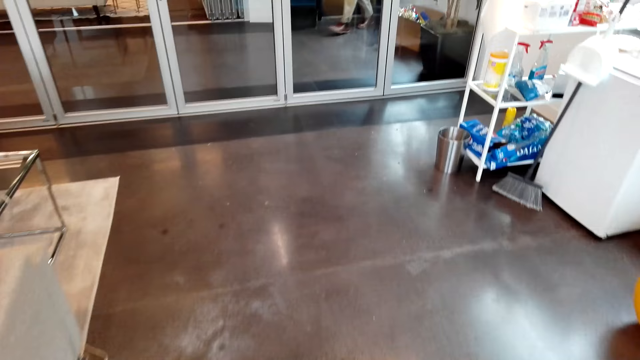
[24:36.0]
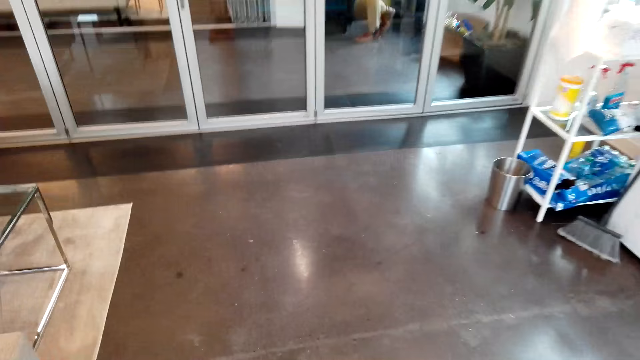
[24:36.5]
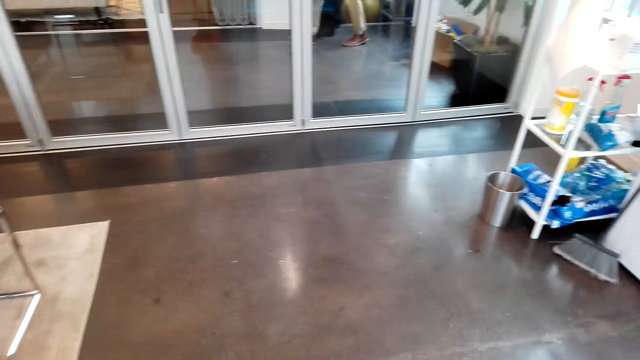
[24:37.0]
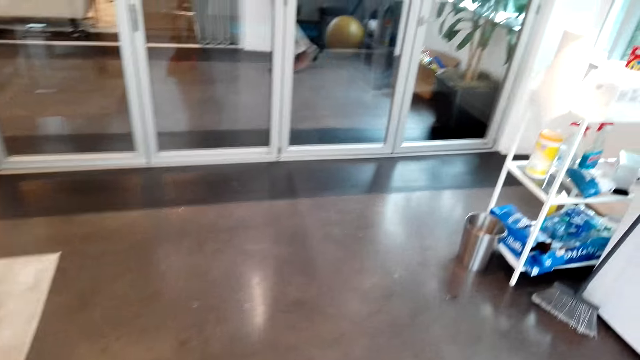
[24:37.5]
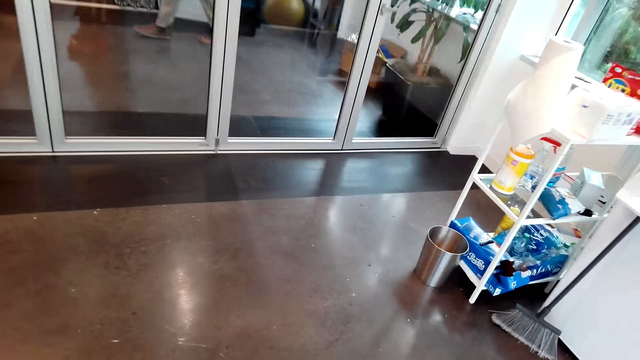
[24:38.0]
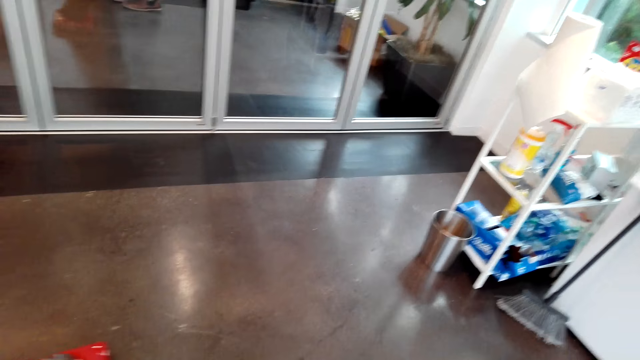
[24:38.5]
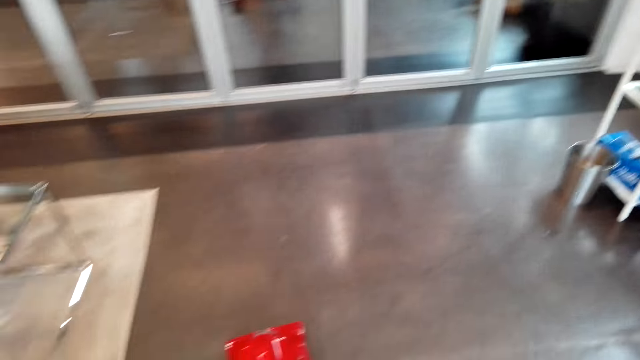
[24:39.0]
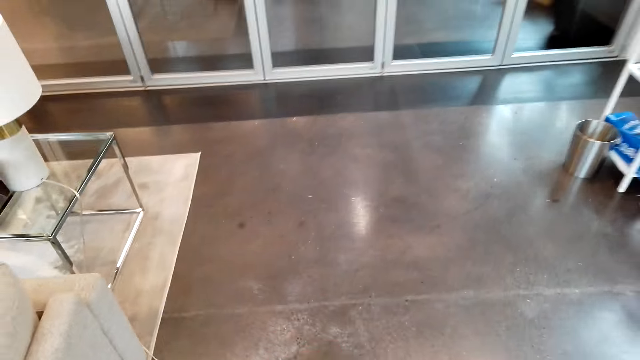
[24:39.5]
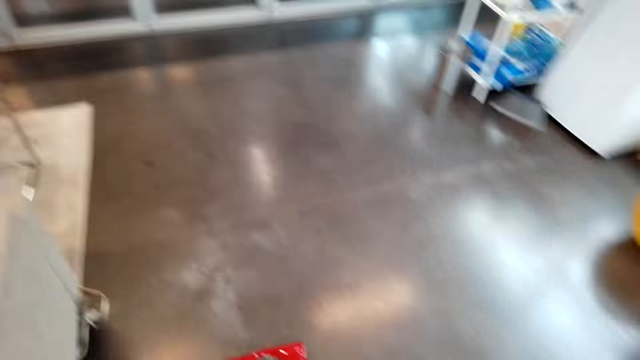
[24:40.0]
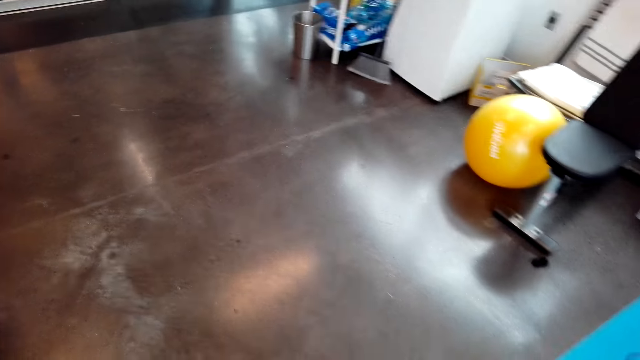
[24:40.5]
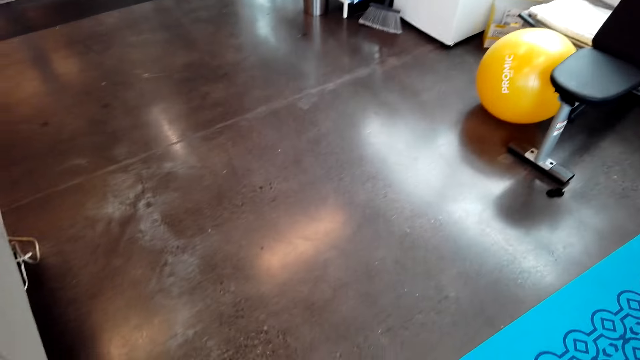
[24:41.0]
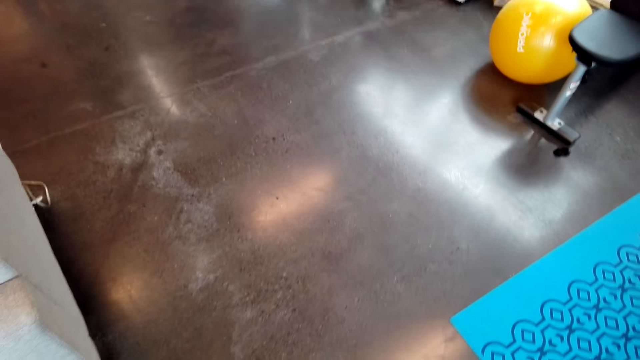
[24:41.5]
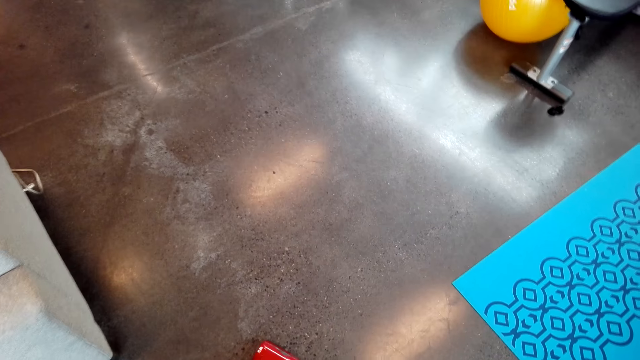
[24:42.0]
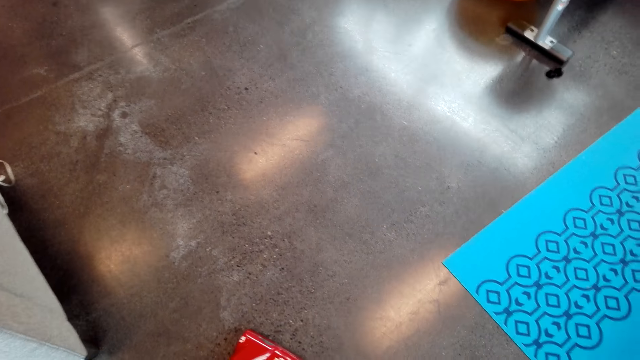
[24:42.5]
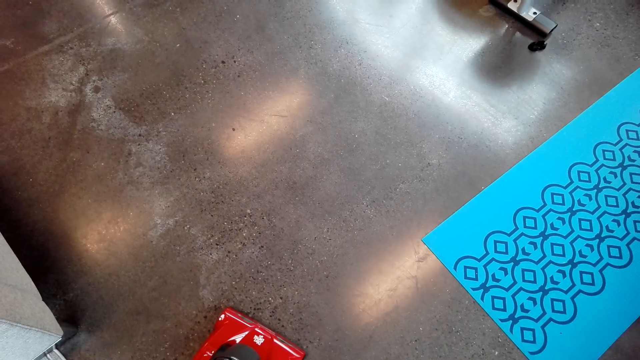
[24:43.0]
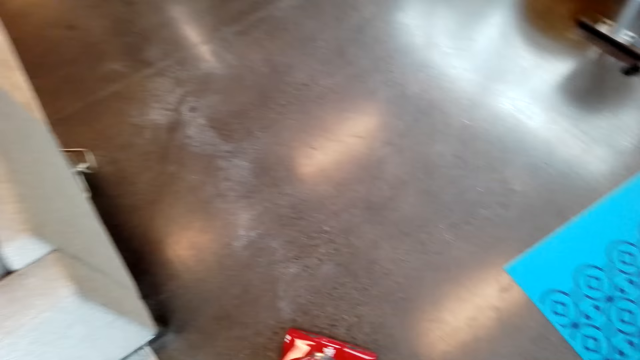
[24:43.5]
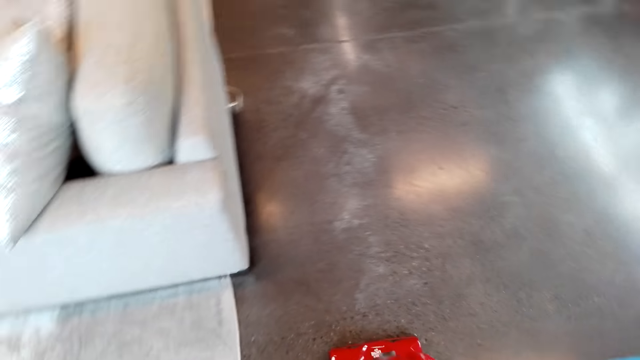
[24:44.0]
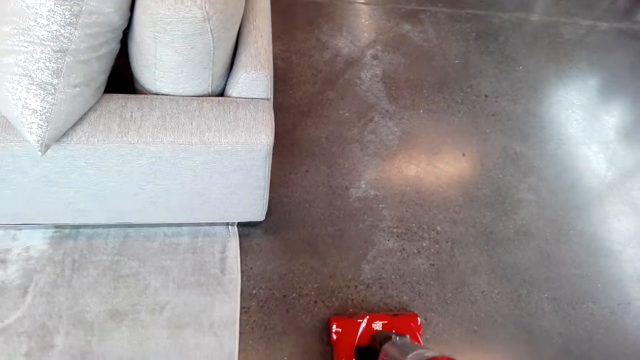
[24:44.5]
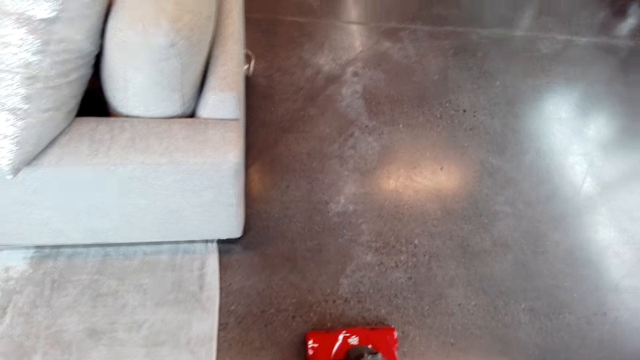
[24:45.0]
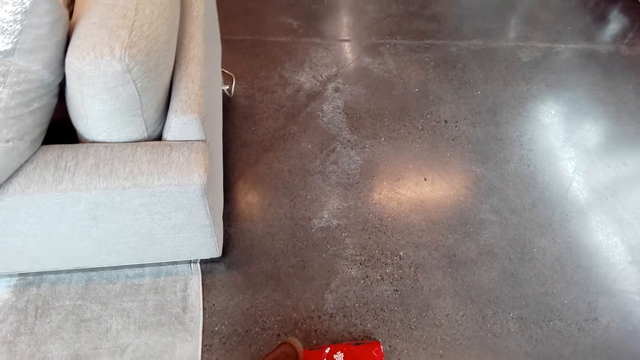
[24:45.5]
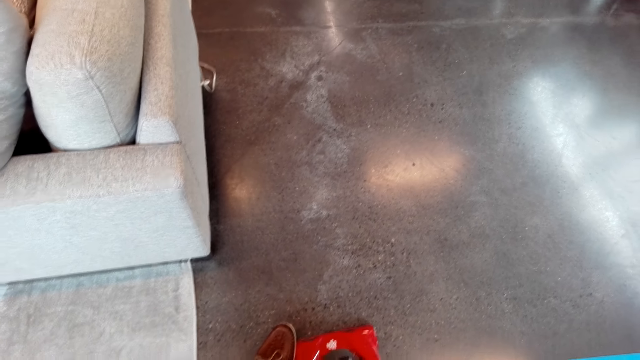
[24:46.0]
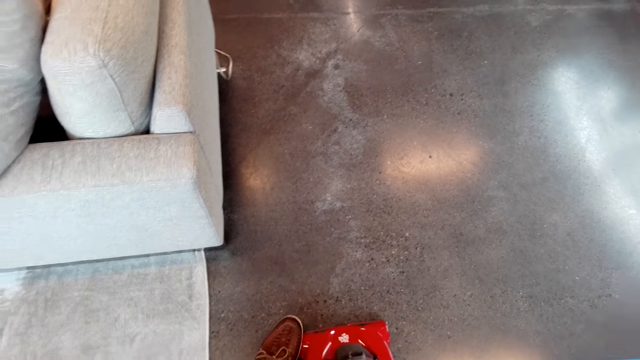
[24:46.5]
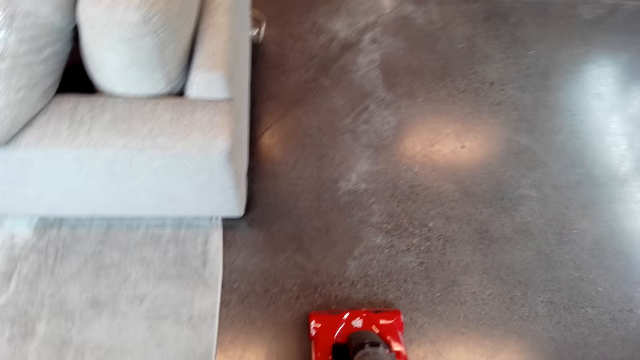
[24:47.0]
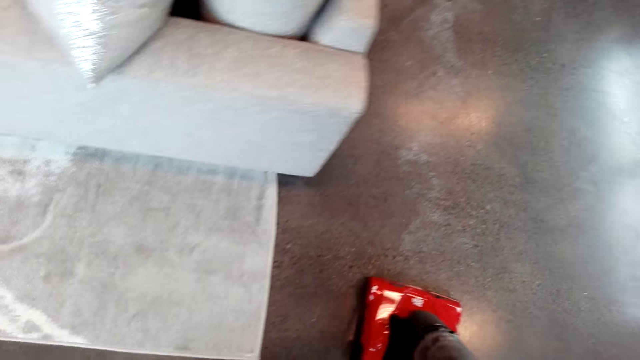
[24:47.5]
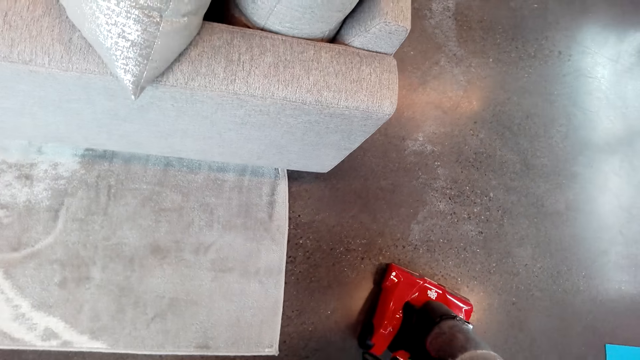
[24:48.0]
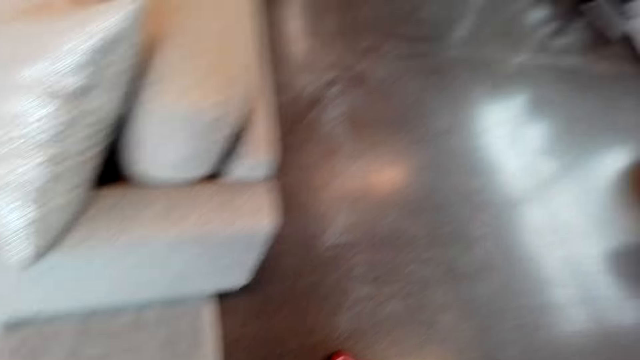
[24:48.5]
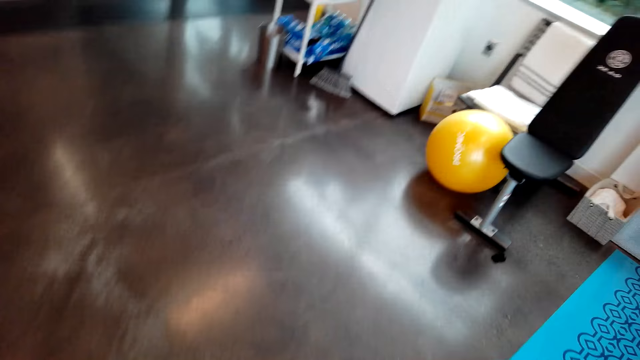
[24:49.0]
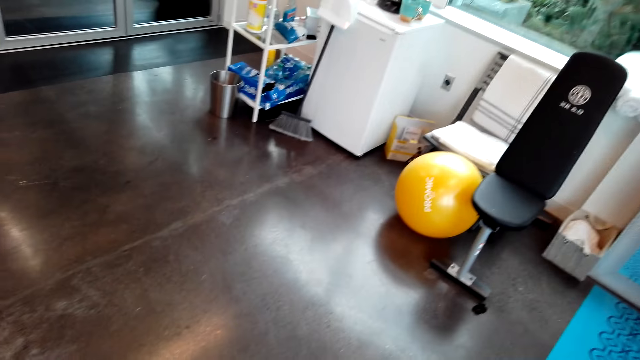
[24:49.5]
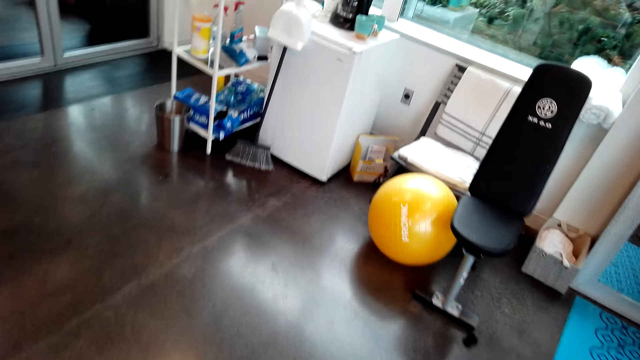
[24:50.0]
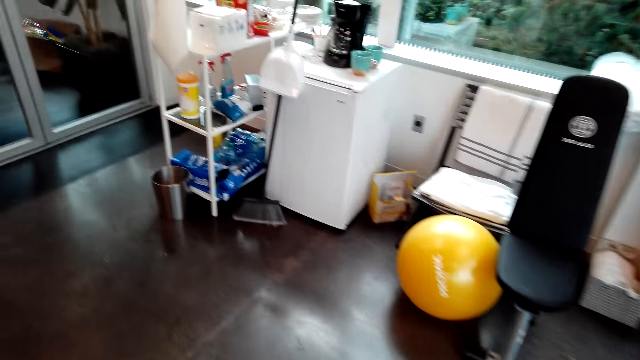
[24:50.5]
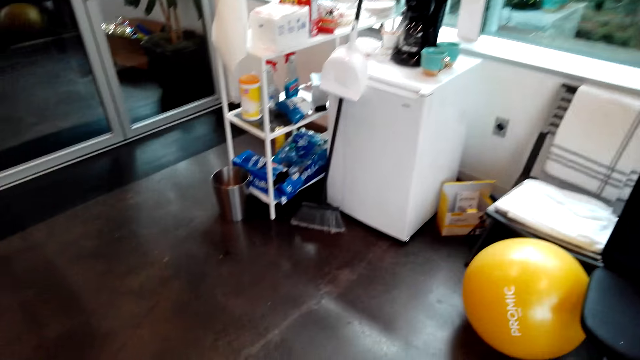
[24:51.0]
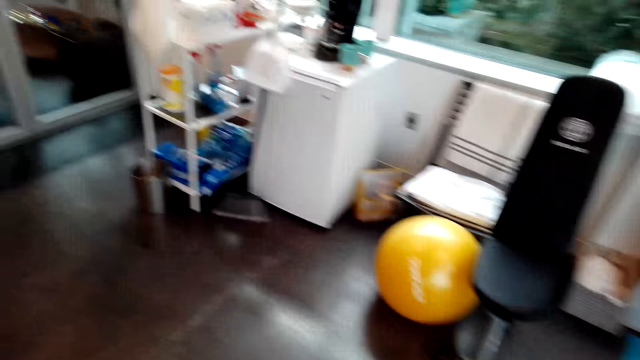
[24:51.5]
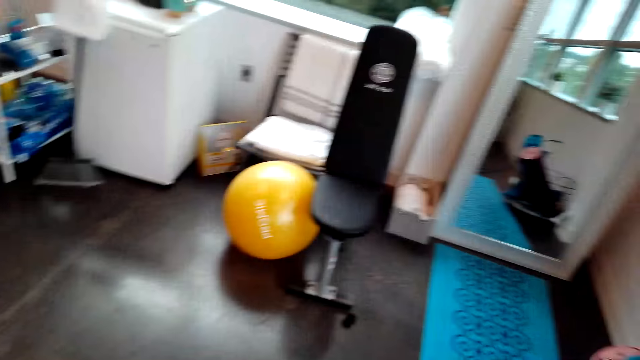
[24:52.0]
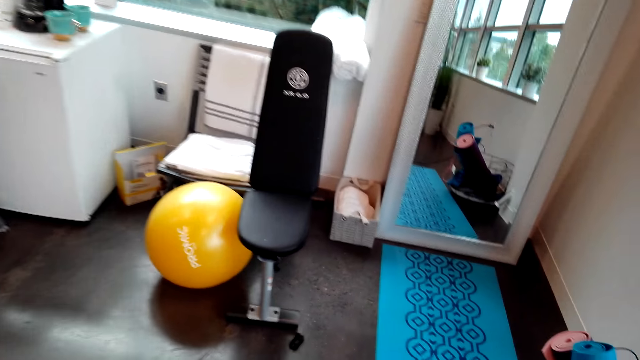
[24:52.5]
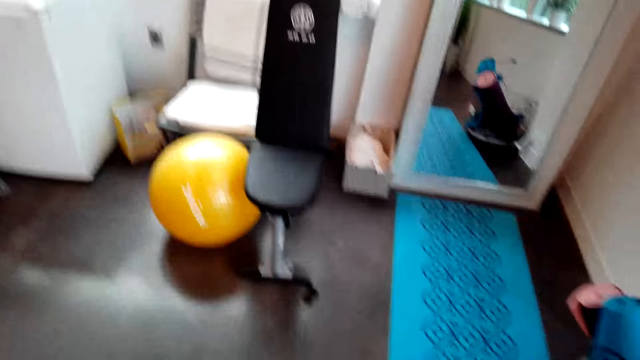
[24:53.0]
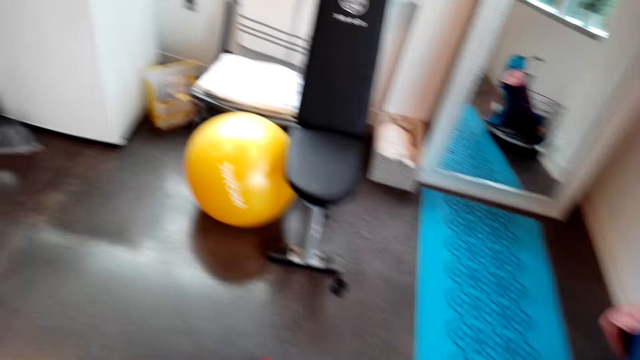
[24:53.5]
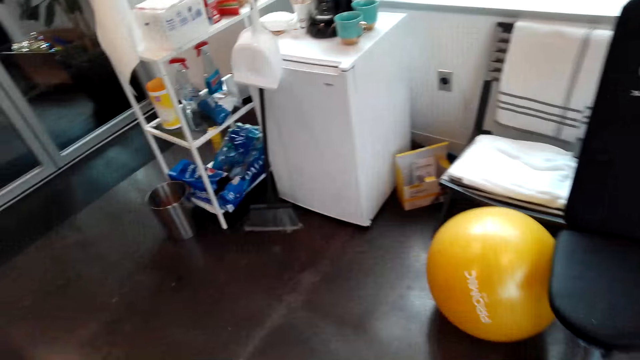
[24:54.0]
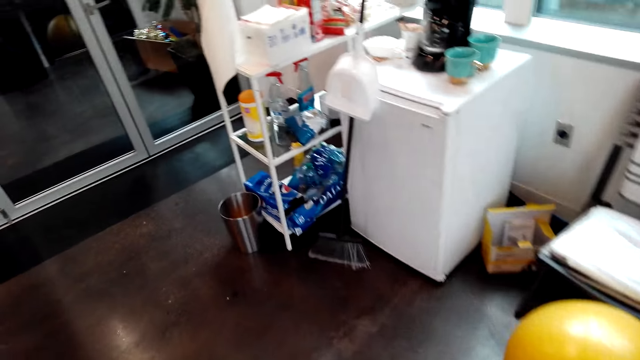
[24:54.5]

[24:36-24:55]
The camera wearer stands. They vacuum the floor.
